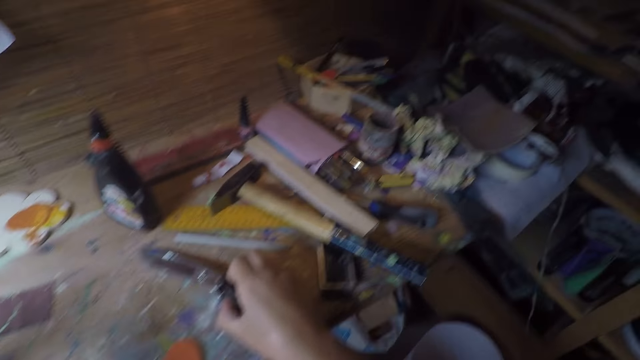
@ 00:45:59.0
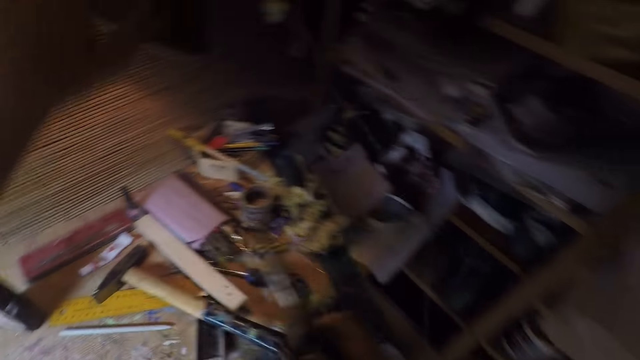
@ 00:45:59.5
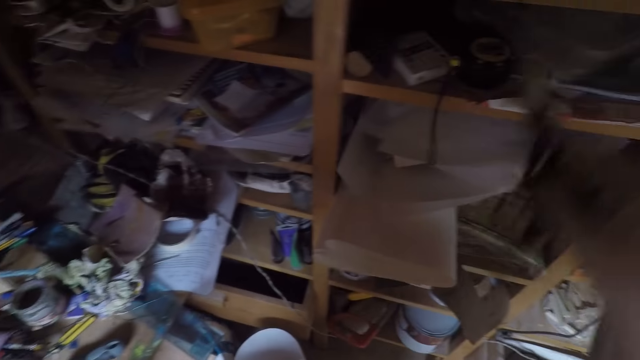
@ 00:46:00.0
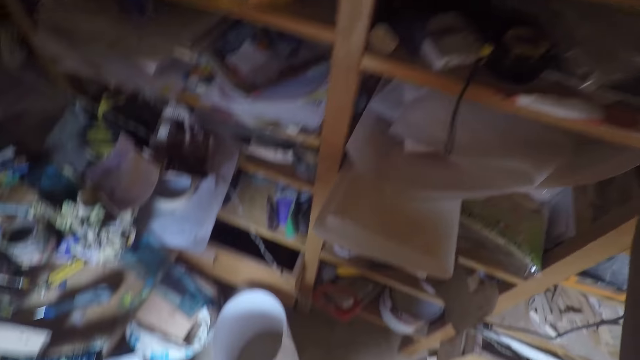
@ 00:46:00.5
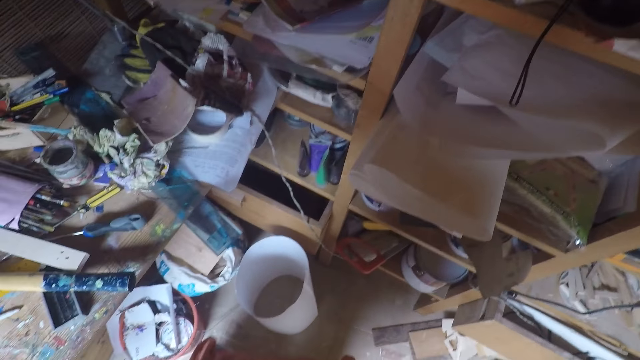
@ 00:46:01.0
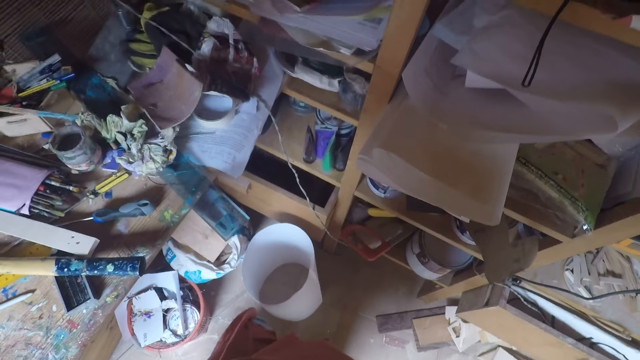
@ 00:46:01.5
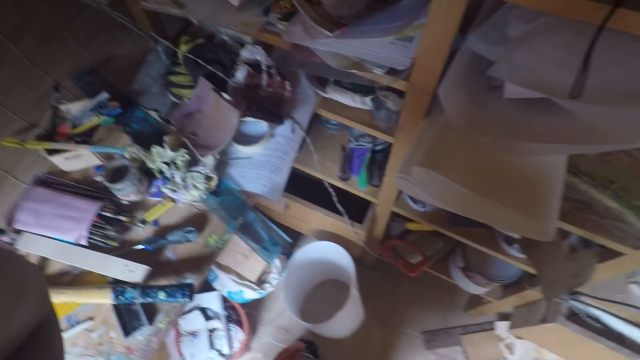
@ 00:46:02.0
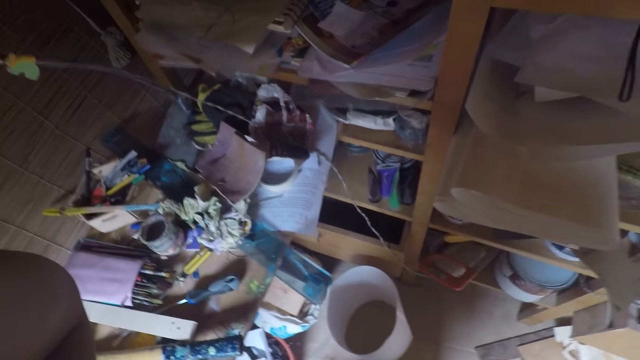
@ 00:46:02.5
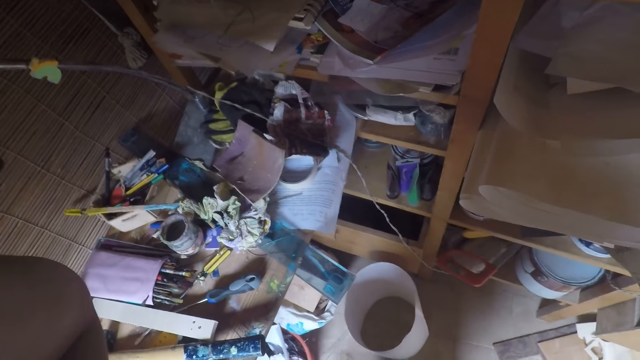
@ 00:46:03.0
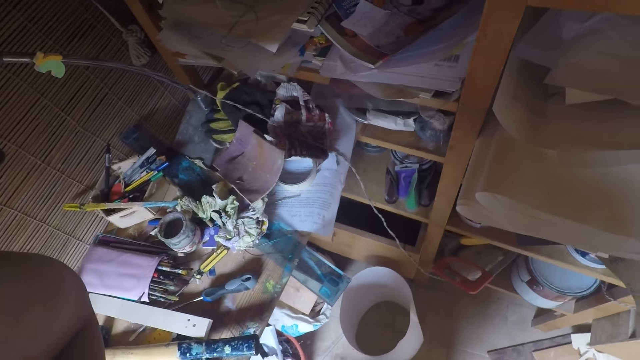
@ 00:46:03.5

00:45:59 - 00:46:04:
The camera wearer picks the pair of scissors on the table with her right hand. She looks at a shelf on the other side of the table. She drops the pair of scissors on the shelf with her right hand.
